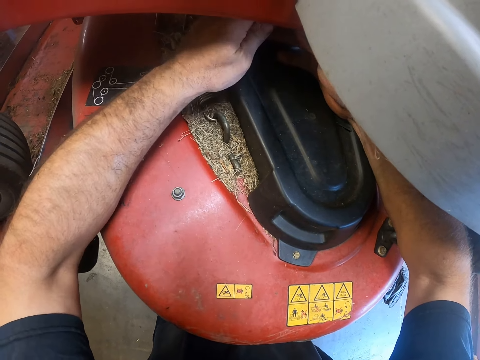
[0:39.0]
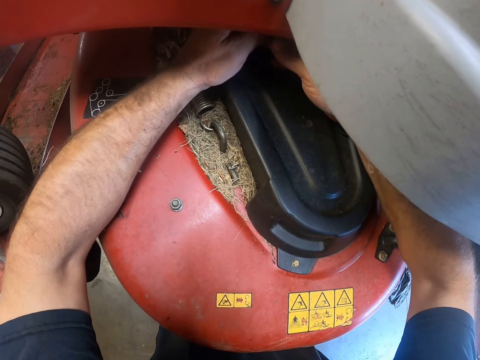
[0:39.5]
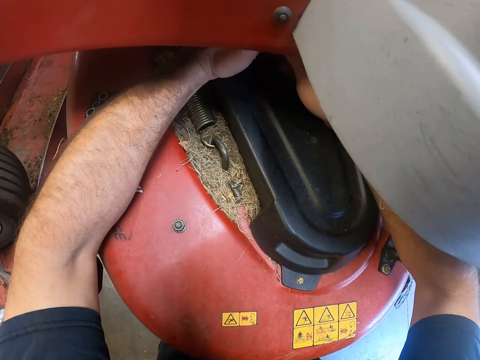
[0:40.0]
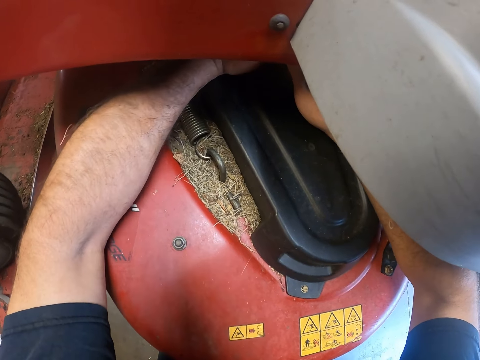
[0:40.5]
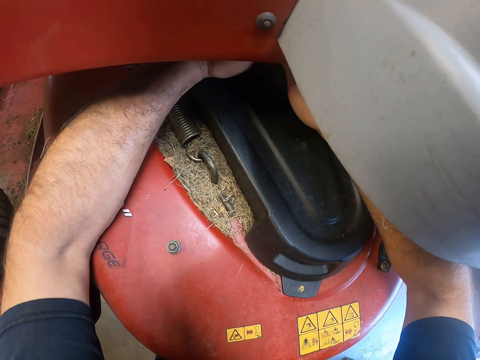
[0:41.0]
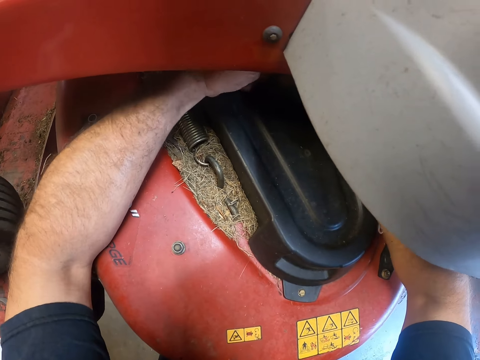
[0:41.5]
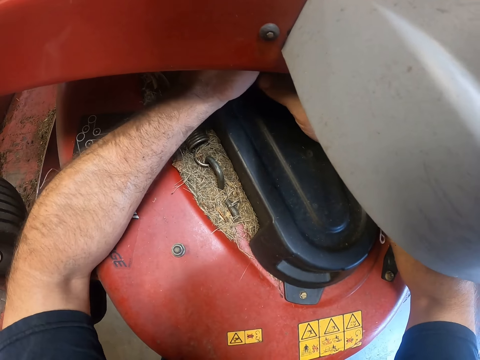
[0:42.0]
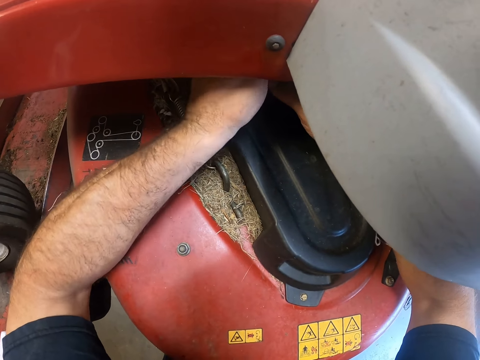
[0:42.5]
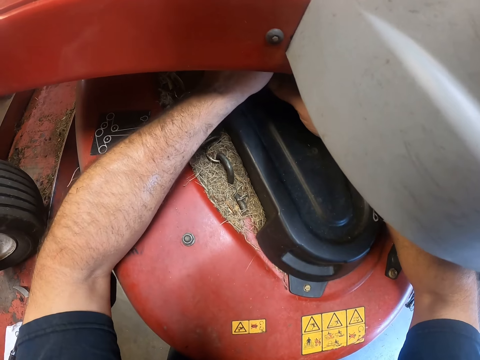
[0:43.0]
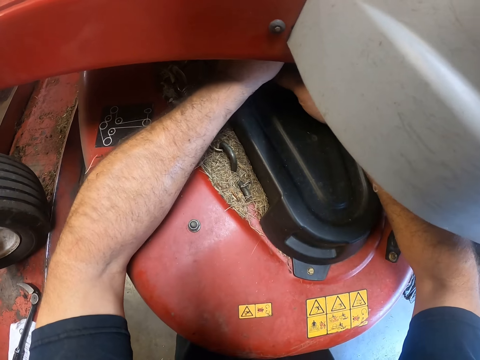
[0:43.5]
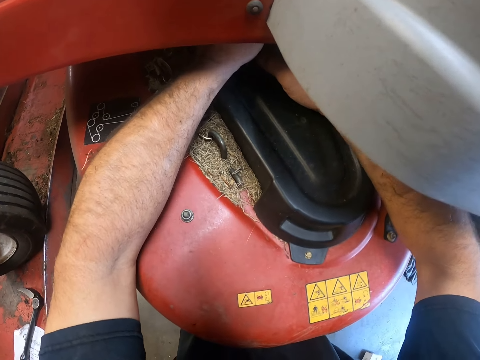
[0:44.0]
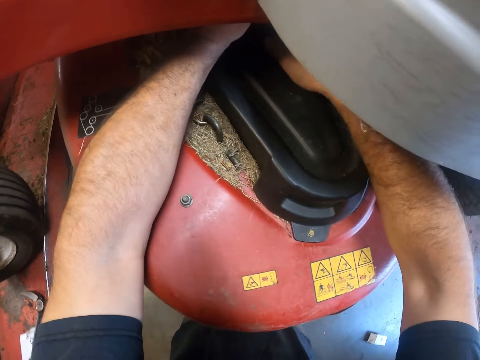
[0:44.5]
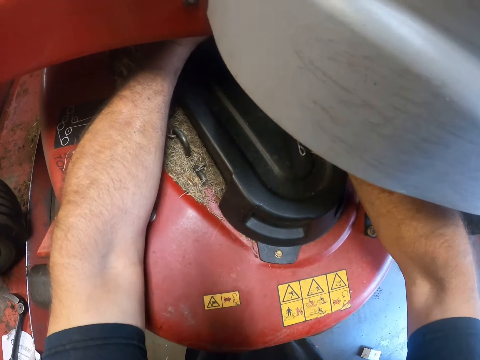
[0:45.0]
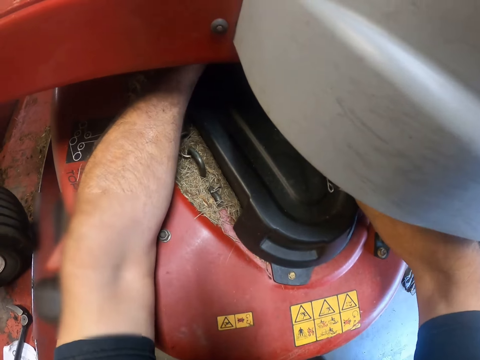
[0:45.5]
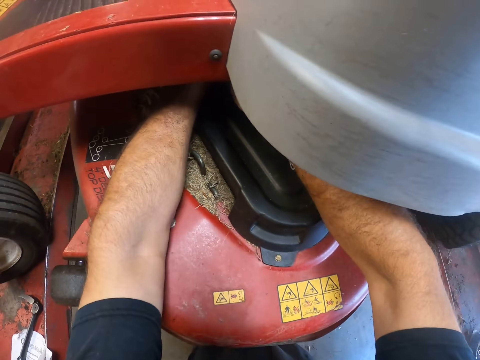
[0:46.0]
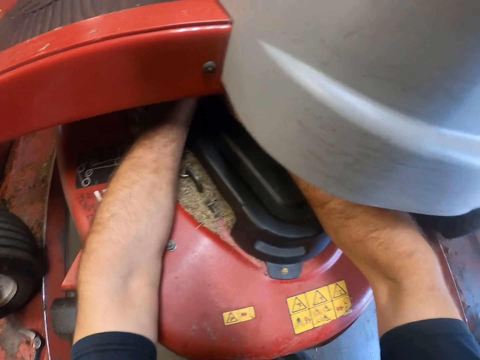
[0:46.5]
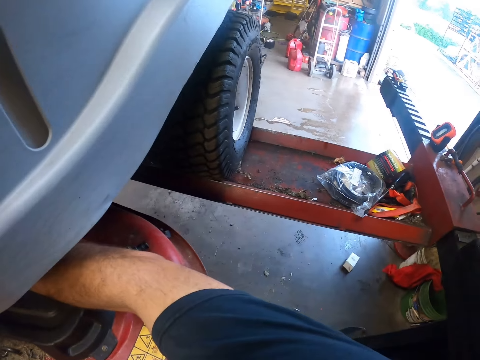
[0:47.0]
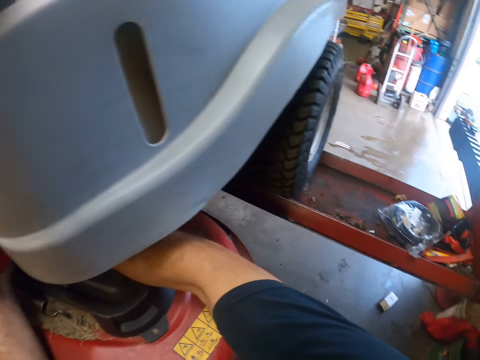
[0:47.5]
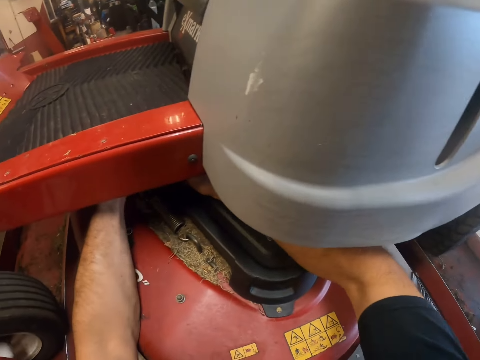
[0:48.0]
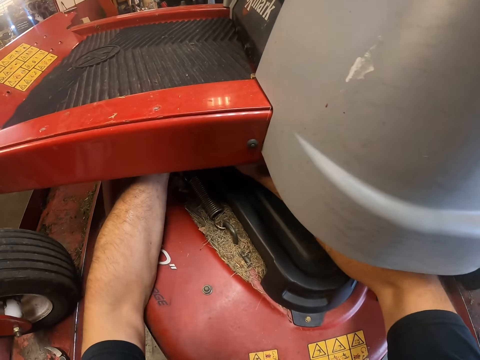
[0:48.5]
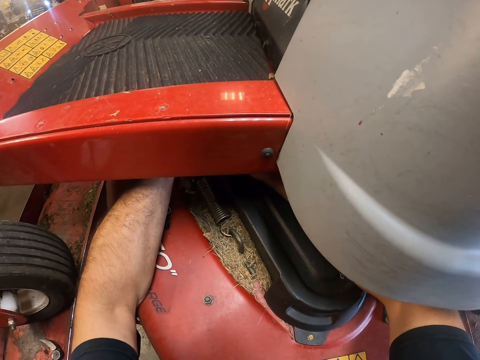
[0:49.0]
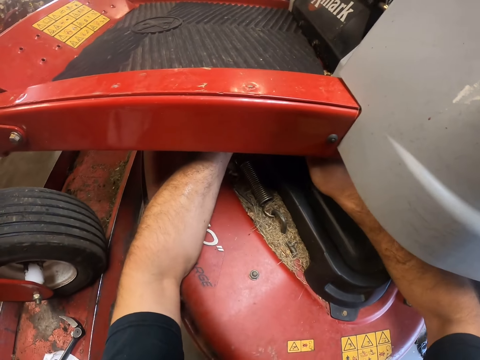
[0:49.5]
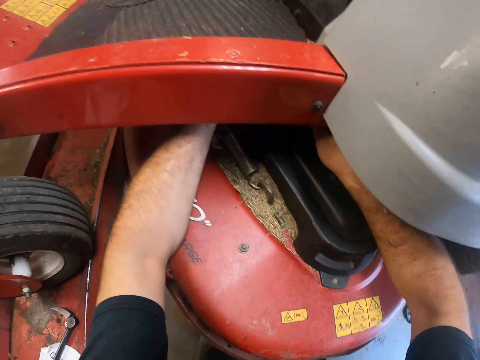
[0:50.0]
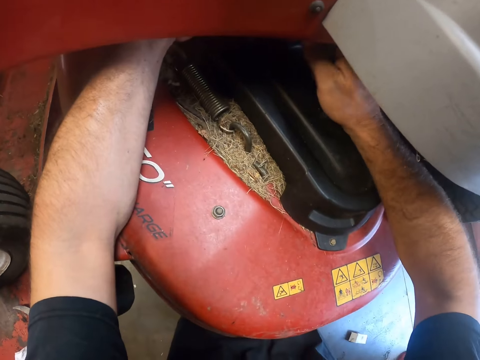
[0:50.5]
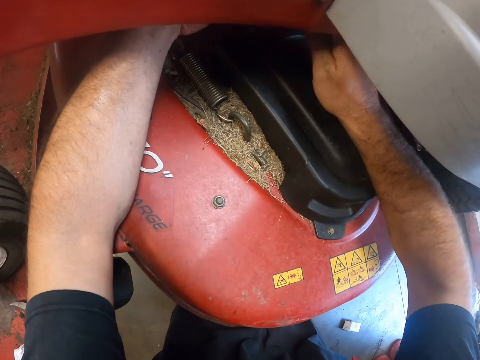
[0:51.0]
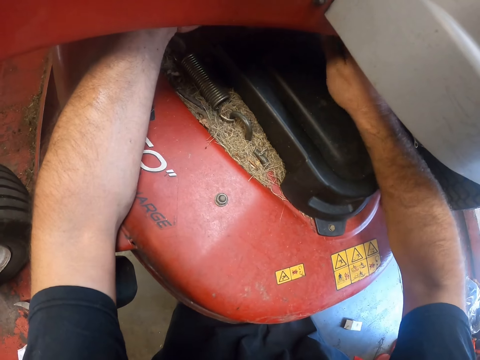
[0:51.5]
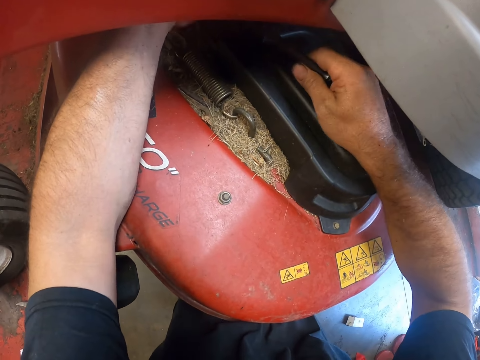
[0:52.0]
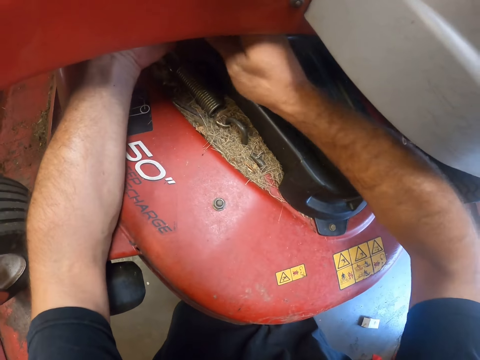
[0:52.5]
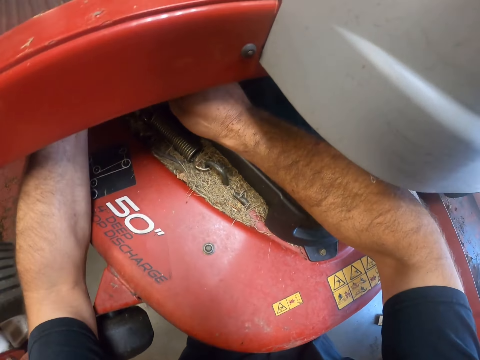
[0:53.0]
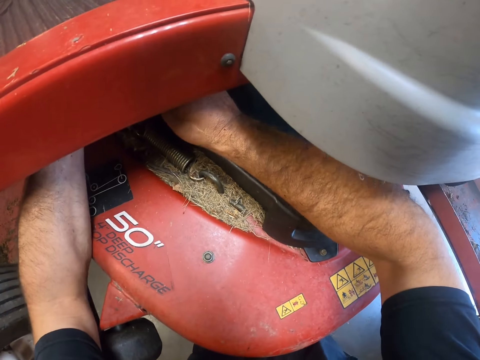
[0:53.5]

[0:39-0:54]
The camera wearer looks around. They repair the lawnmower.

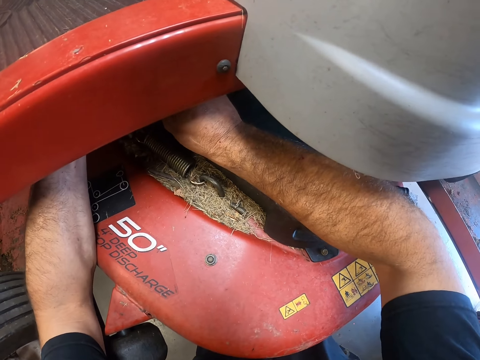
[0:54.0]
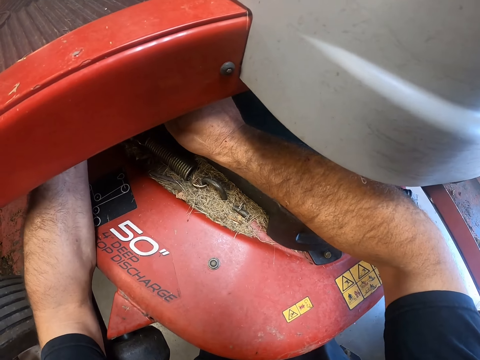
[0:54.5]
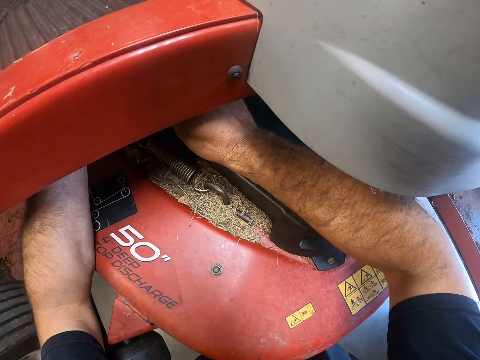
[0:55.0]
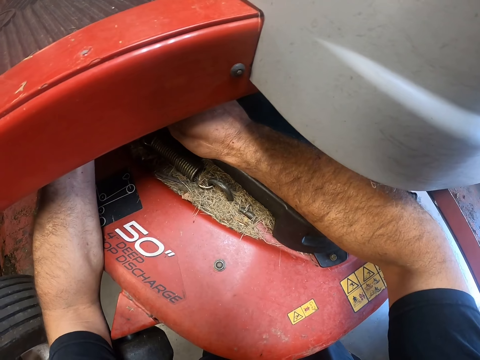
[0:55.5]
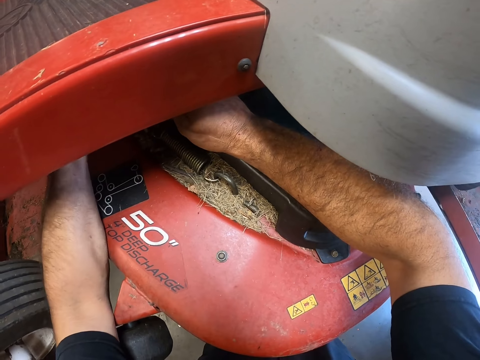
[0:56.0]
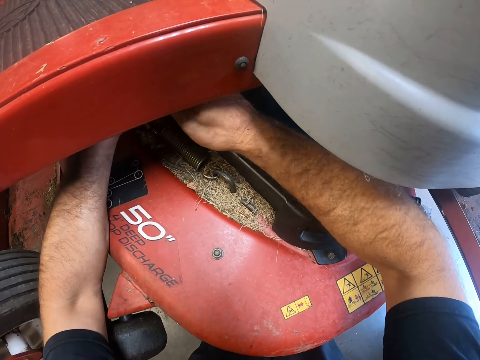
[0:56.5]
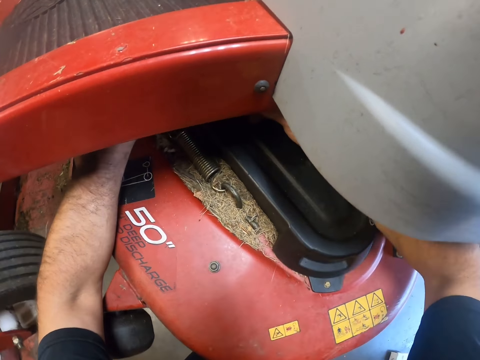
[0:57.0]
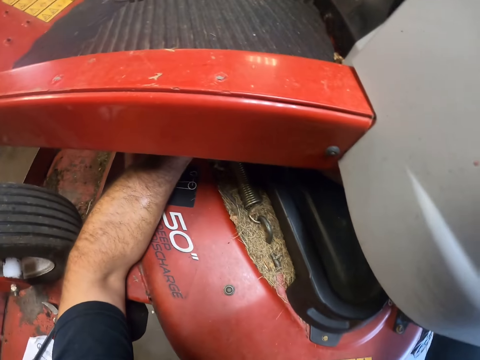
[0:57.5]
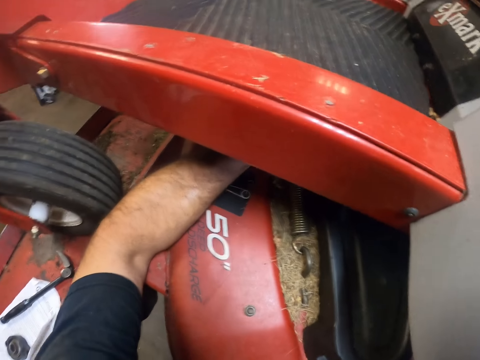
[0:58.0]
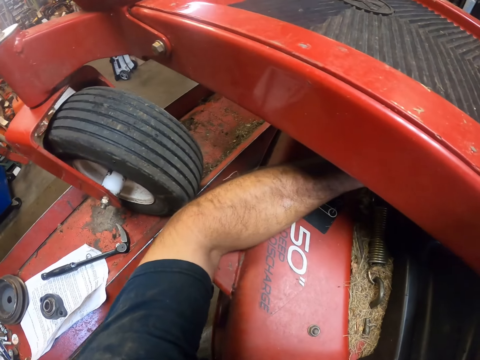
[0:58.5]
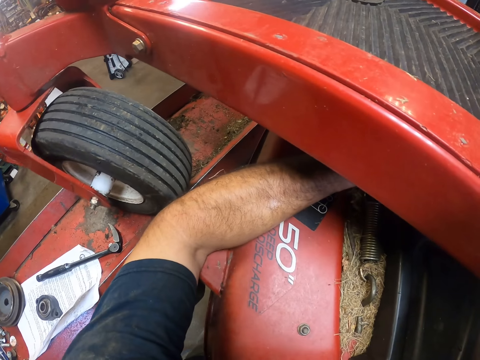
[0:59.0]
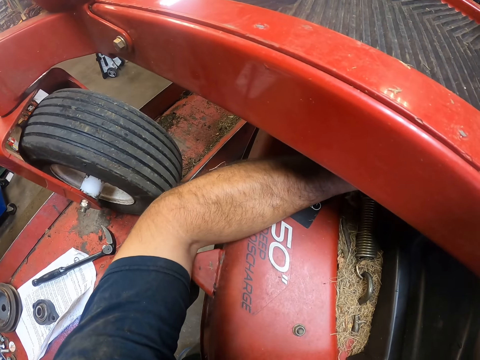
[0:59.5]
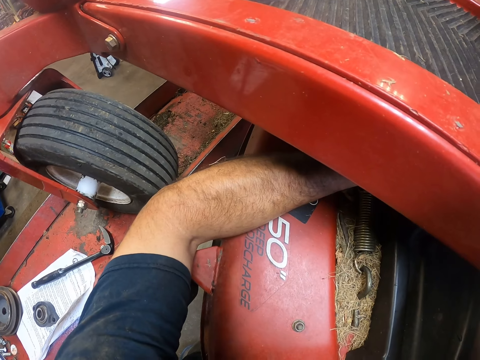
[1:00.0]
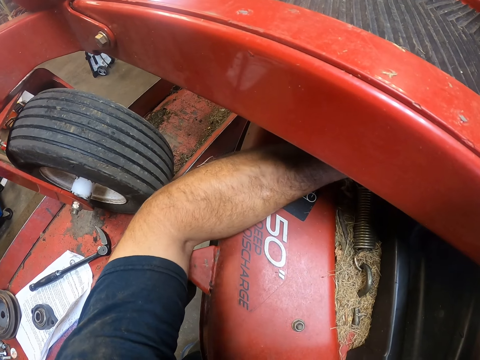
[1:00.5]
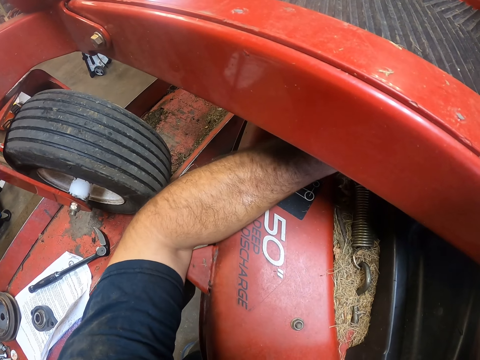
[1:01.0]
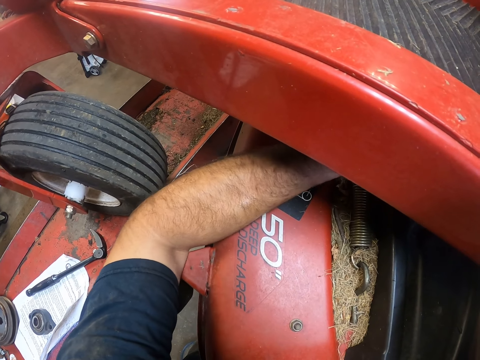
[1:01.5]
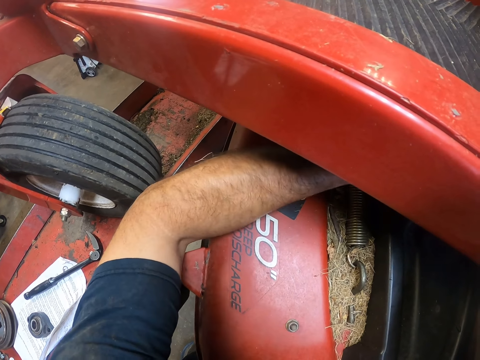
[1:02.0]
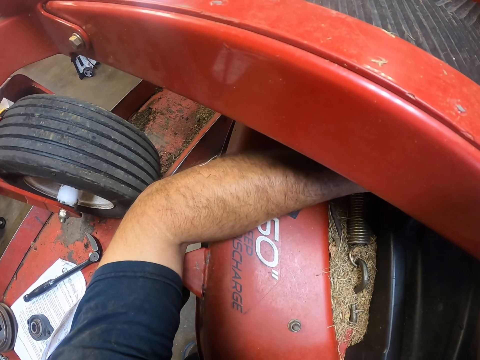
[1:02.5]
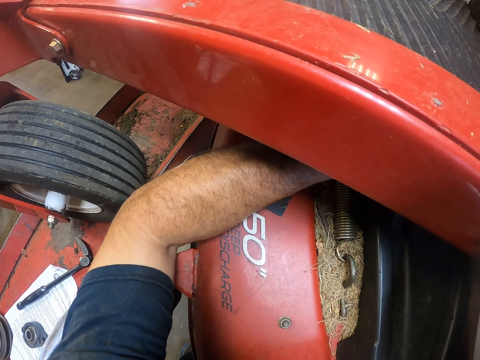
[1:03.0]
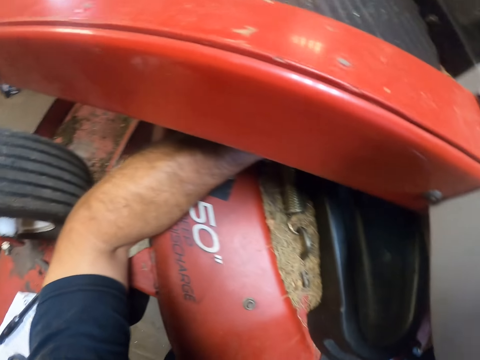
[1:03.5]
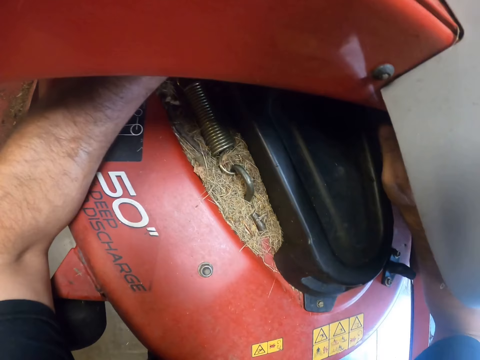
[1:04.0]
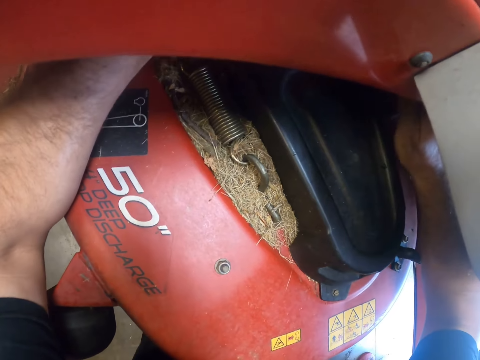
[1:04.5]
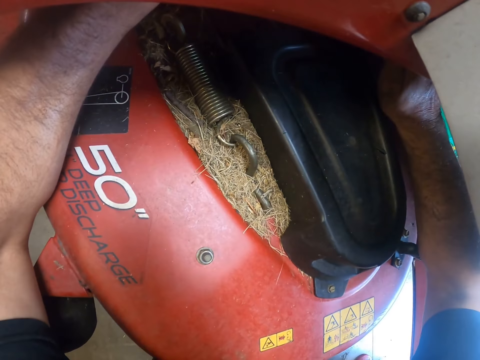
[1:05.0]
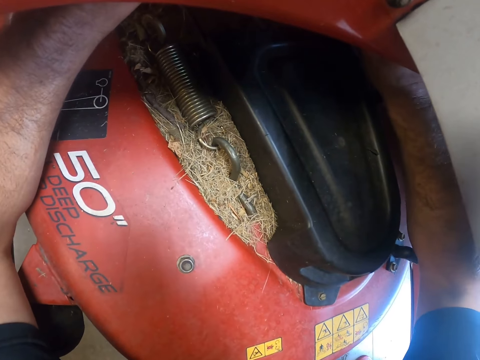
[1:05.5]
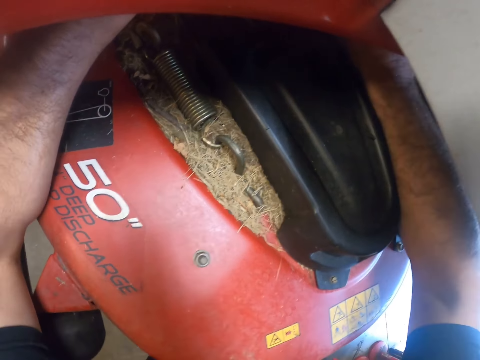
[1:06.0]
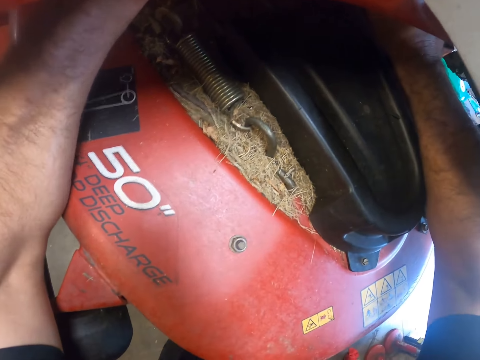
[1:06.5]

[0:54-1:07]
The camera wearer looks around. They repair the lawnmower.
